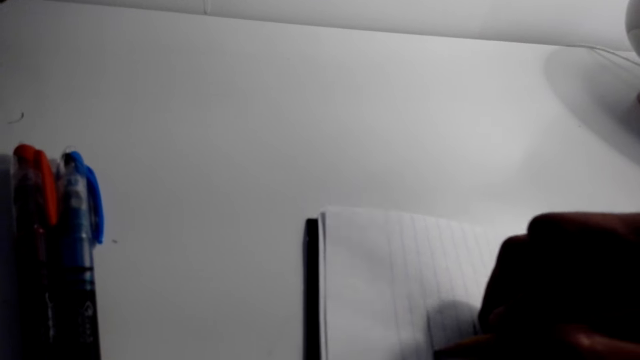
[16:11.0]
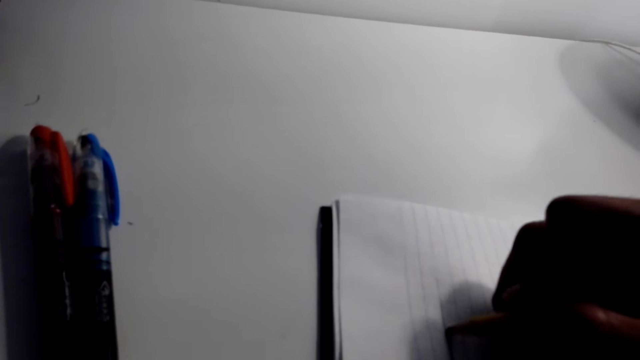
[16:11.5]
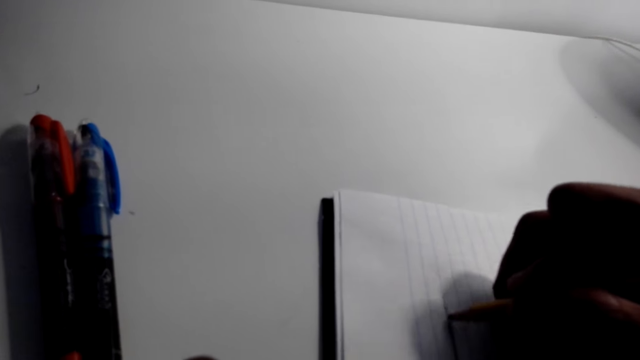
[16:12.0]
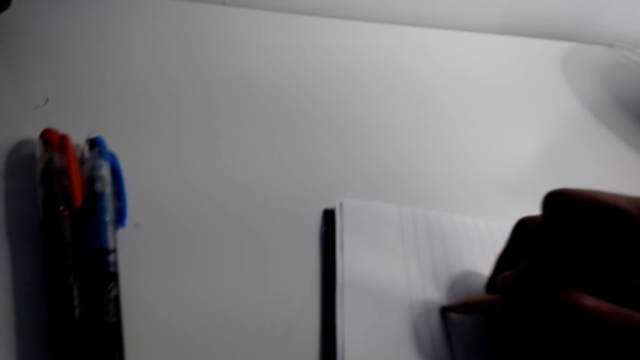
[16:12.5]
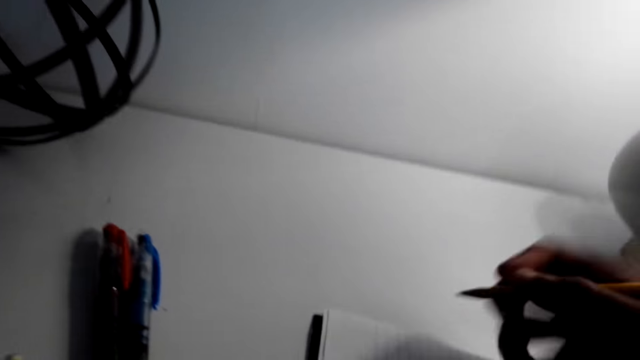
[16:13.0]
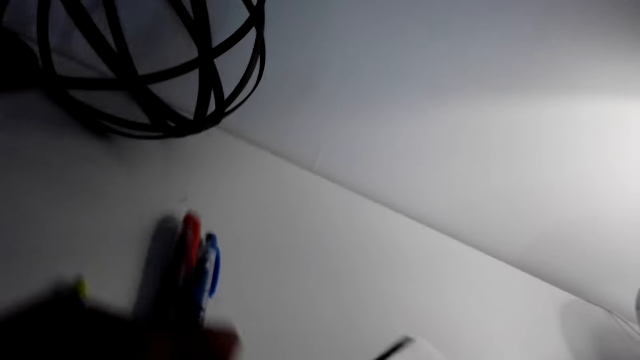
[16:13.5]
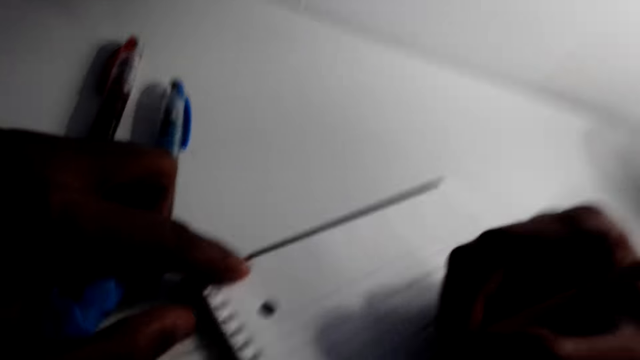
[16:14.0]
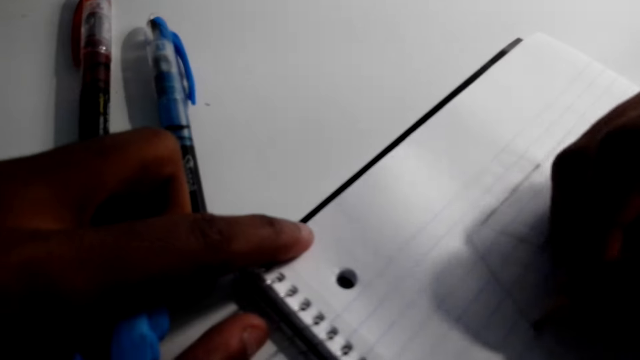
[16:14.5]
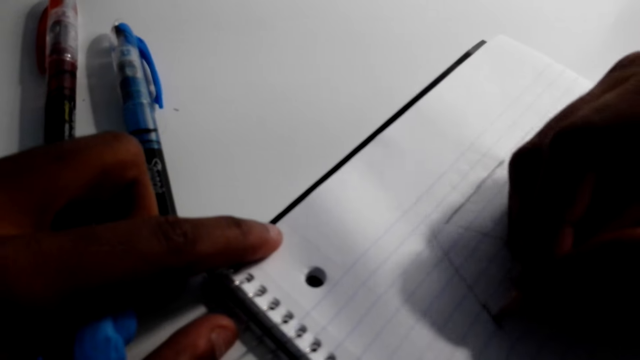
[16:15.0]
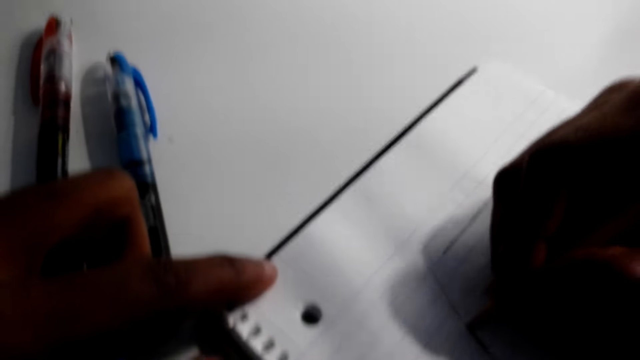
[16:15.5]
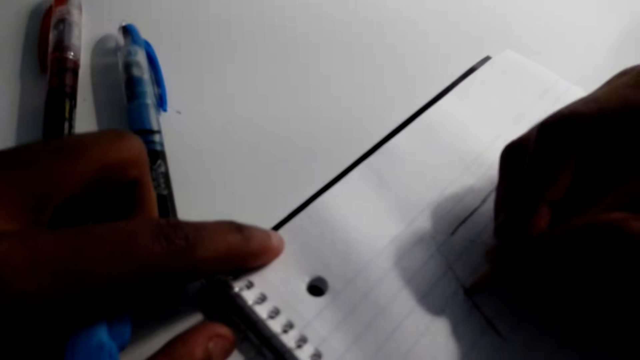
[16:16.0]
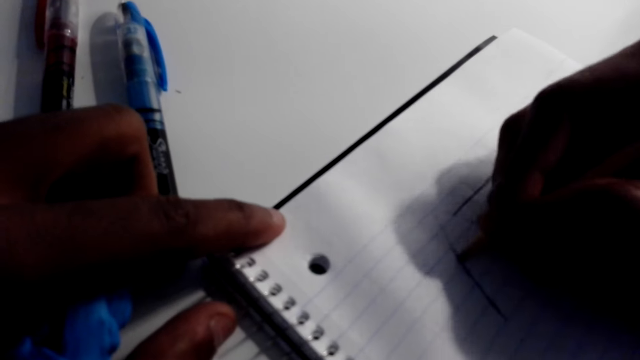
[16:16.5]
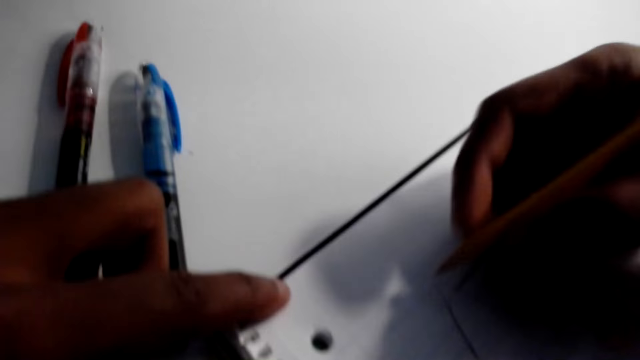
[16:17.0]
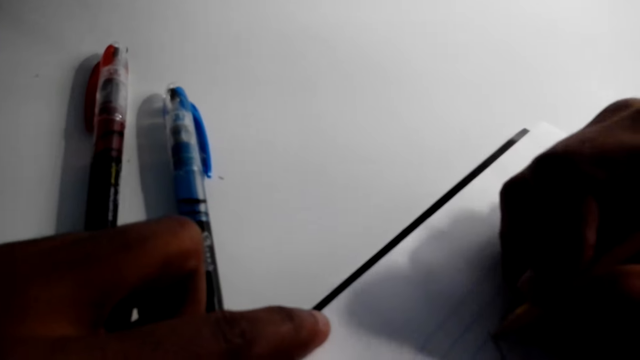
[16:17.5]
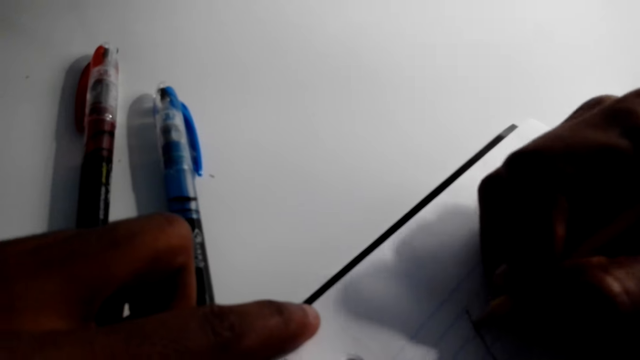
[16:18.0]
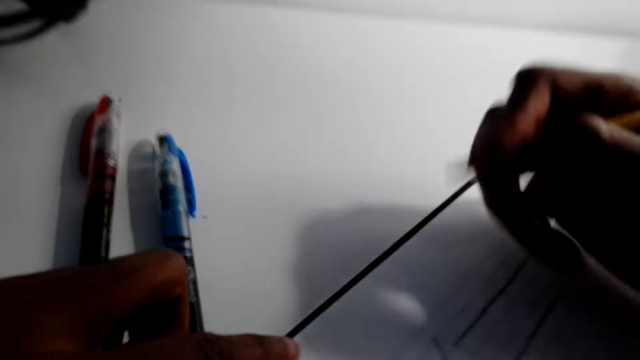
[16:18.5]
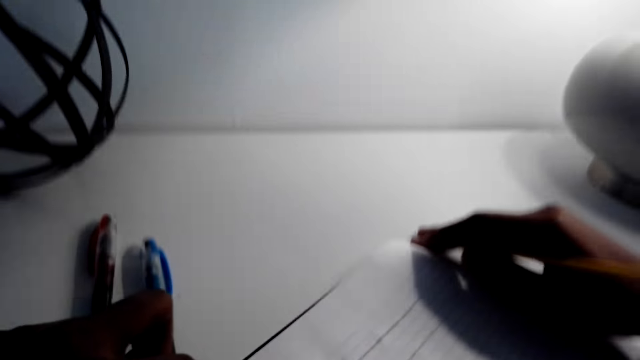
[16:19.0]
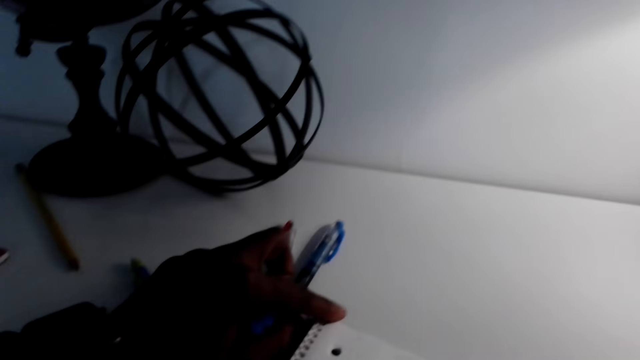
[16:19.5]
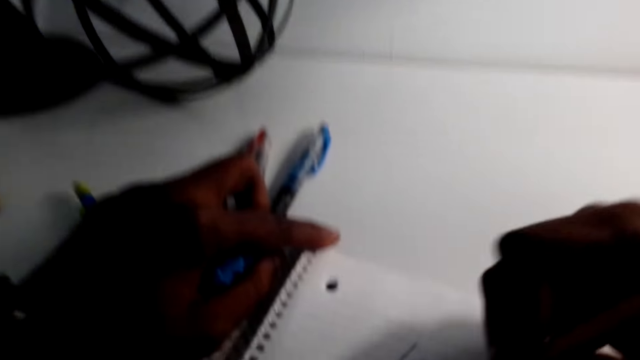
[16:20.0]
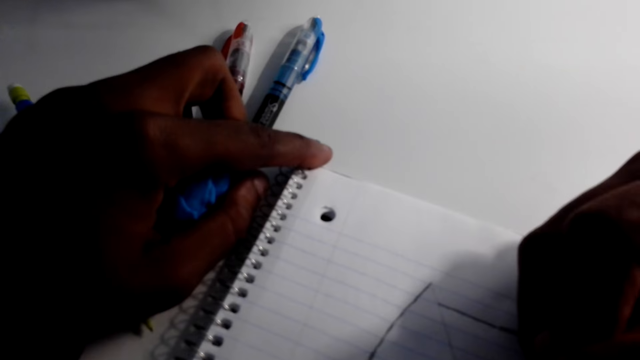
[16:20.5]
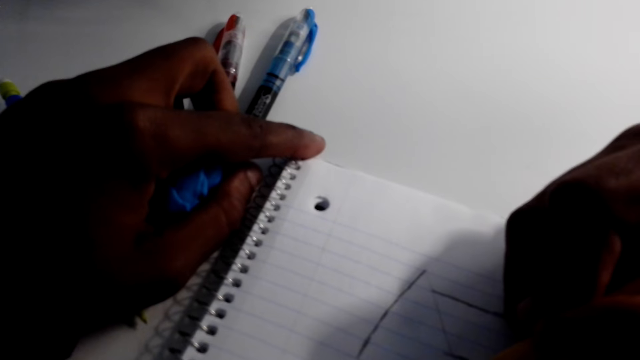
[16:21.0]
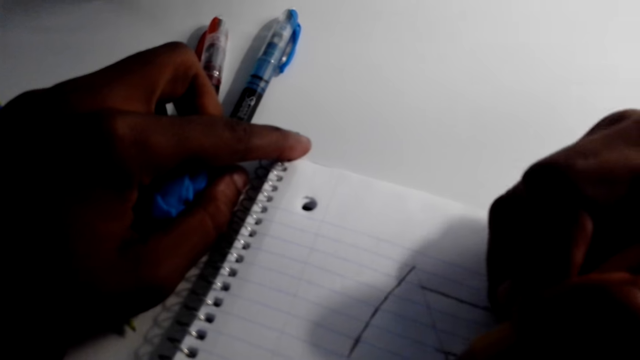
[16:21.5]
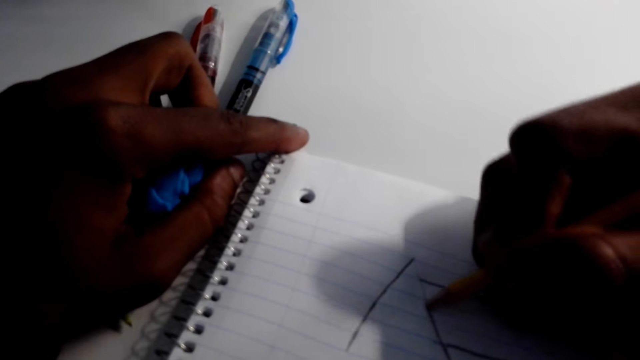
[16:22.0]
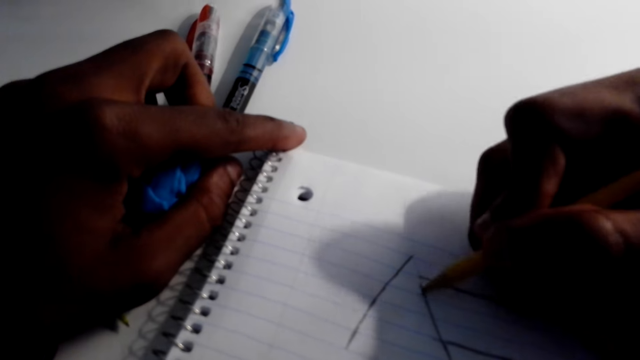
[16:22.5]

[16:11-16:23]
The camera wearer moves a book sideways. They turn the notebook. They draw a structure of a house. They move the book sideways. They tilt the notebook. They draw a structure of a house.

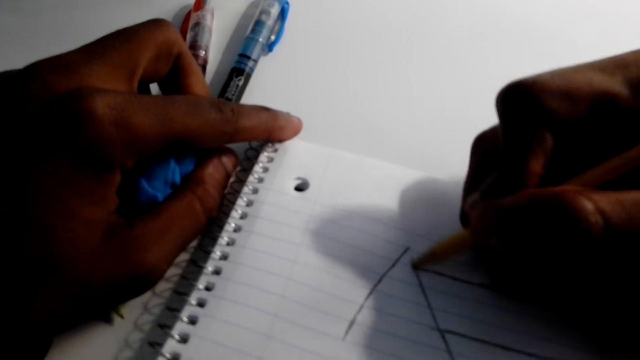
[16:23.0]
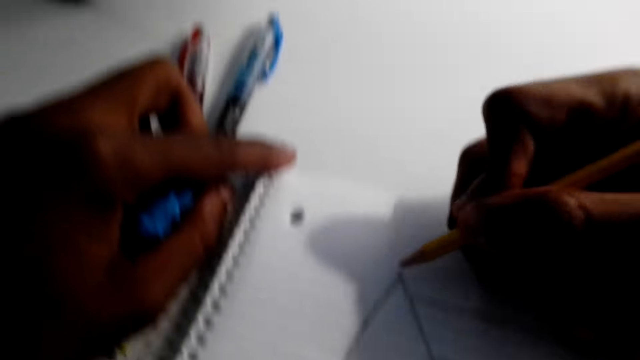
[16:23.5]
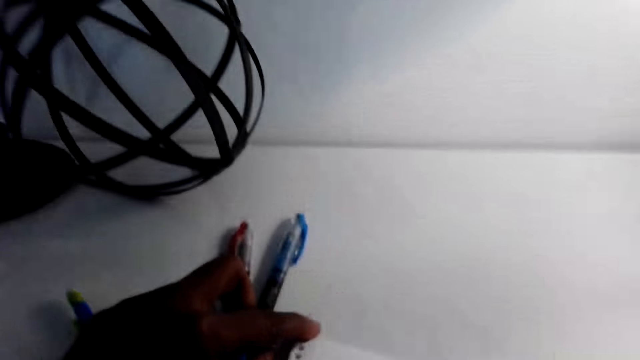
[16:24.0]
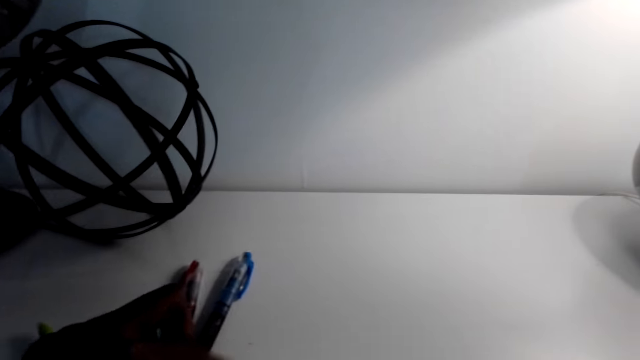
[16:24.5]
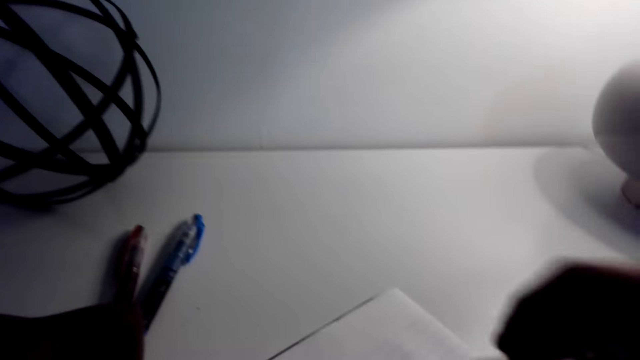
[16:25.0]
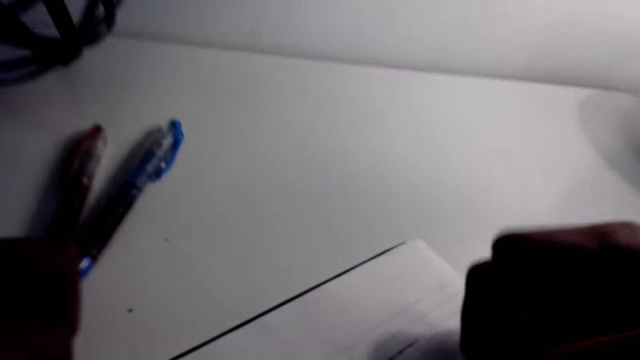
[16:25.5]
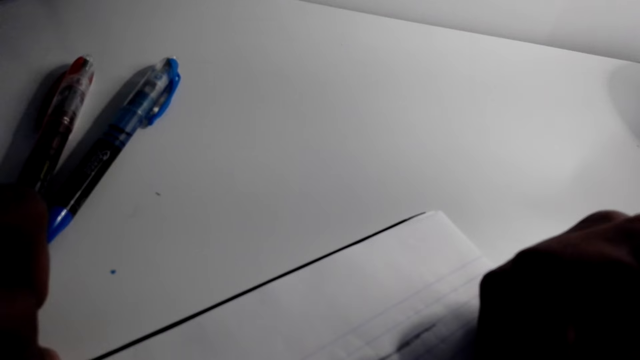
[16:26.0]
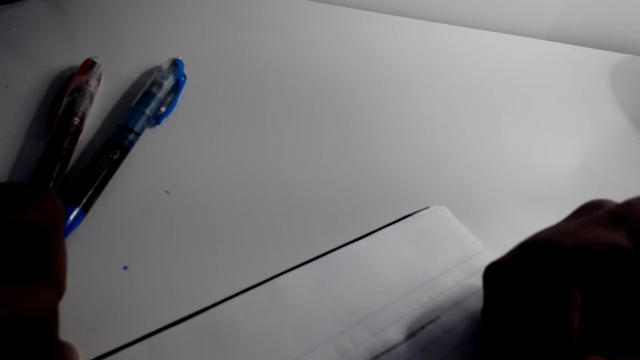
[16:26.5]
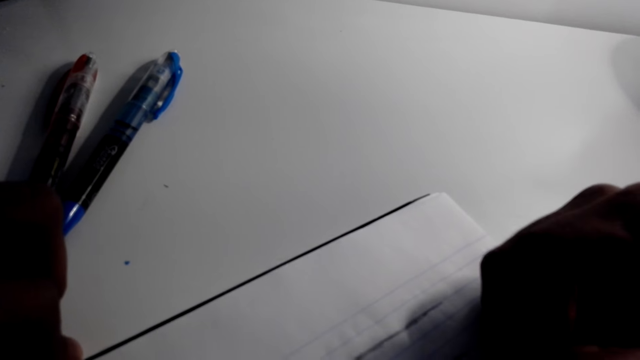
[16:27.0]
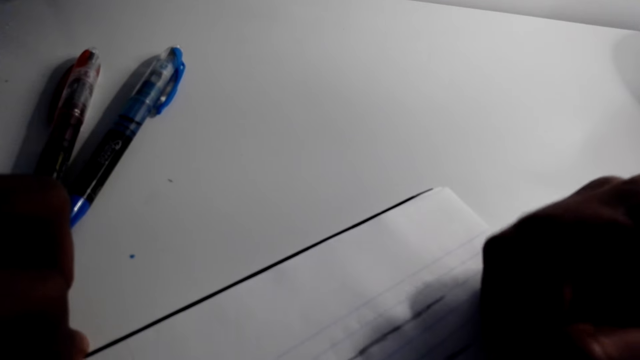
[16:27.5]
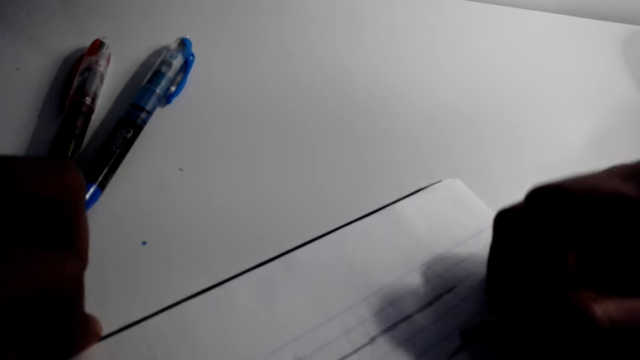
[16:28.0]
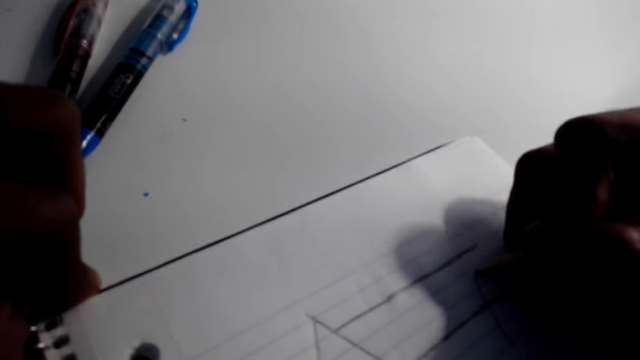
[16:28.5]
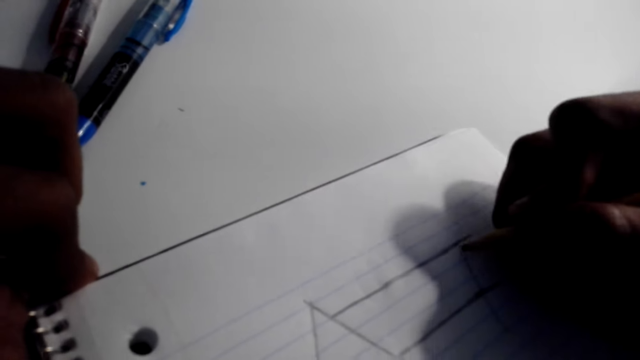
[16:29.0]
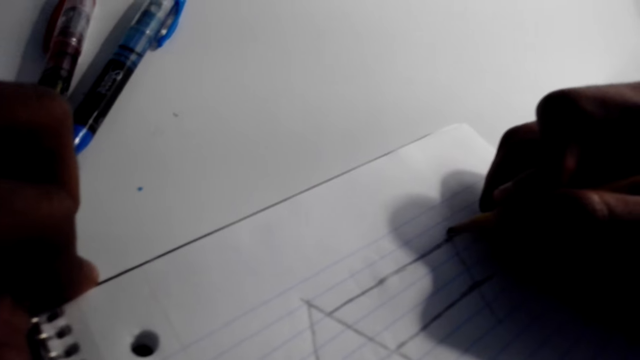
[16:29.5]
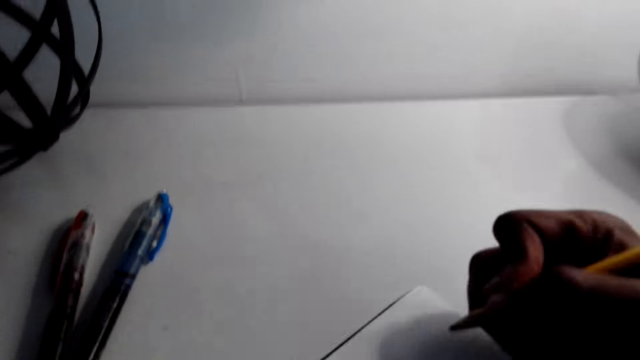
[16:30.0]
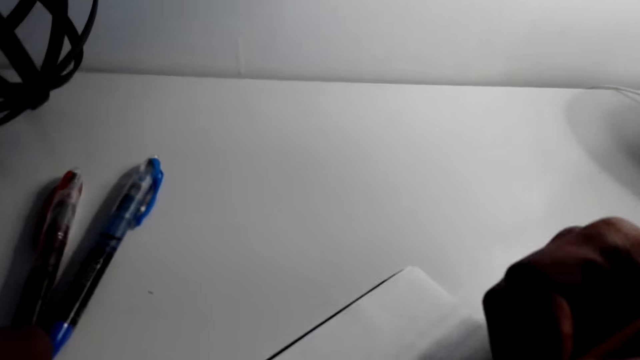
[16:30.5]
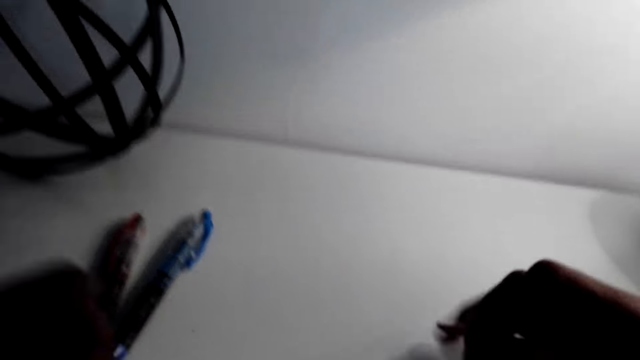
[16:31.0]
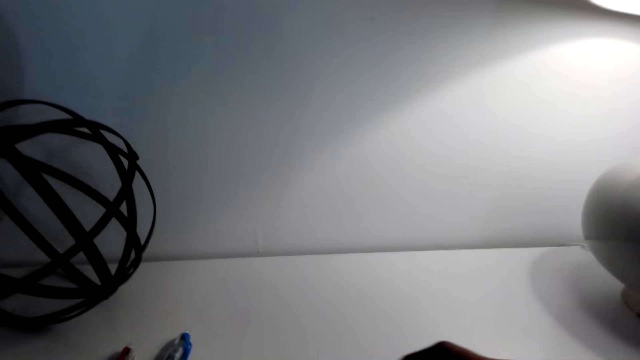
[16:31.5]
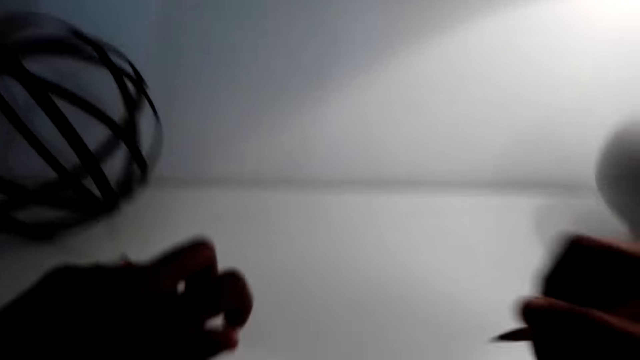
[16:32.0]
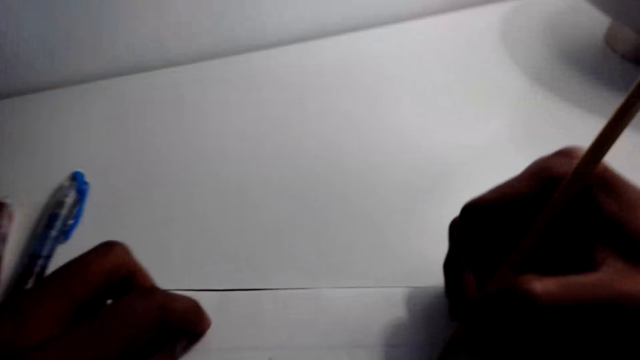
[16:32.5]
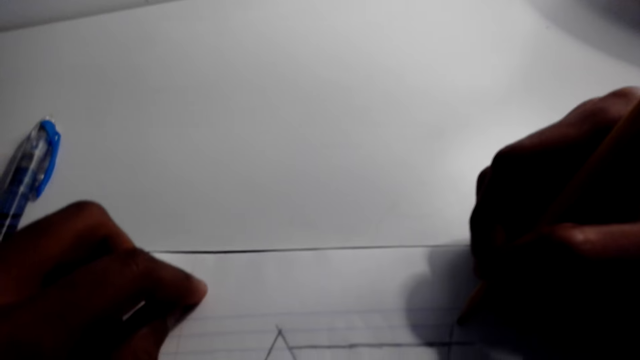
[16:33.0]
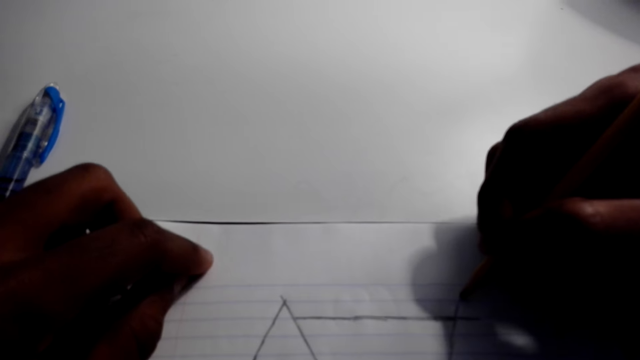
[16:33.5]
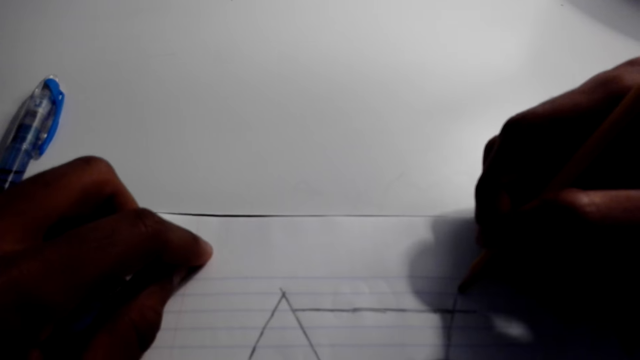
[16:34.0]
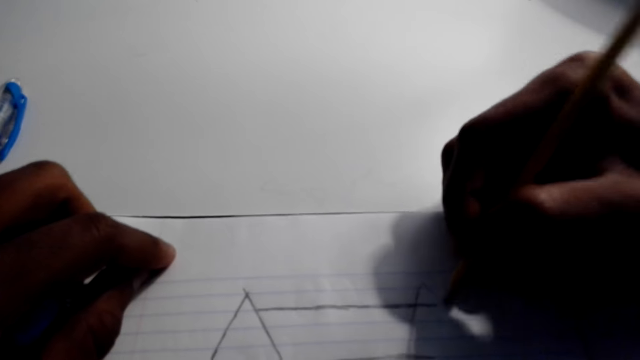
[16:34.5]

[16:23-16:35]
The camera wearer moves a book sideways. They tilt the notebook. They draw a structure of a house. They move the book sideways. They tilt the notebook. They draw a structure of a house.
